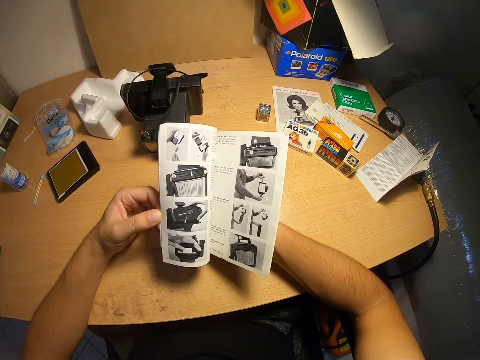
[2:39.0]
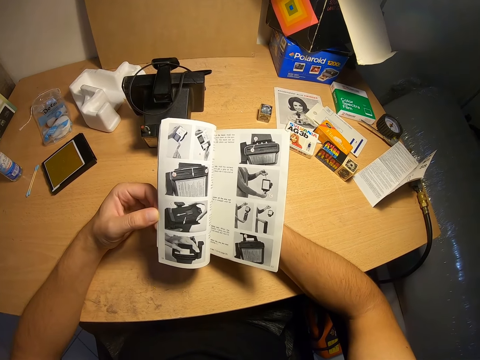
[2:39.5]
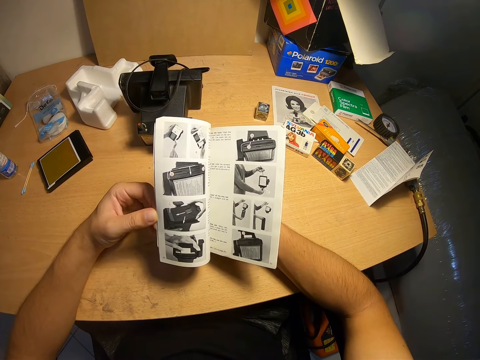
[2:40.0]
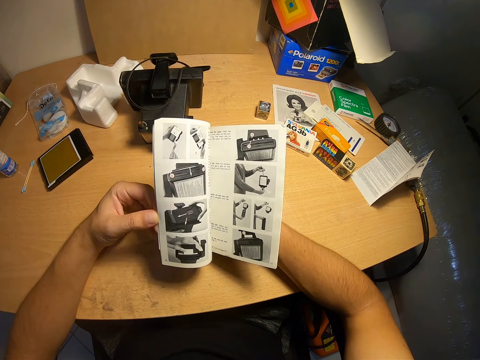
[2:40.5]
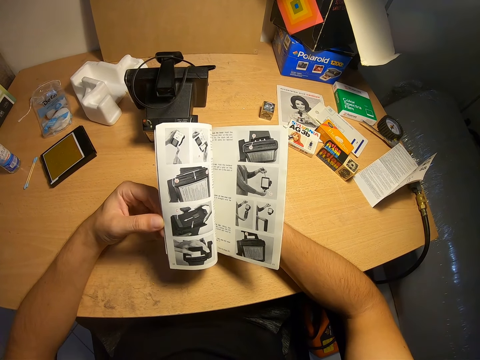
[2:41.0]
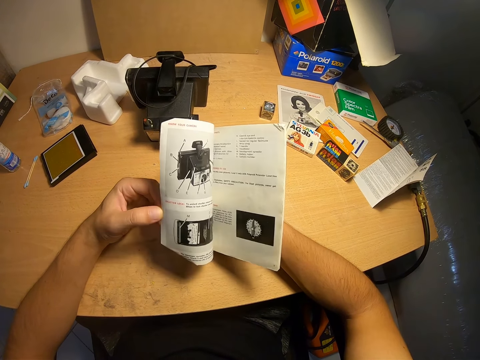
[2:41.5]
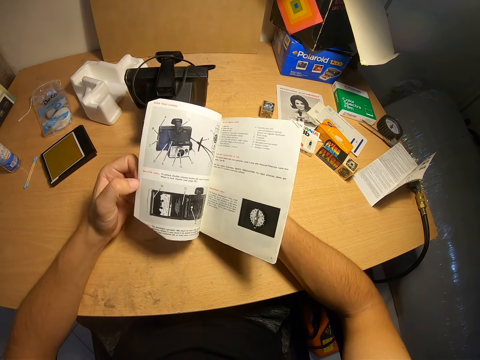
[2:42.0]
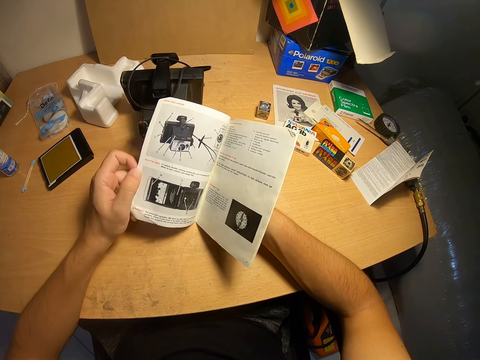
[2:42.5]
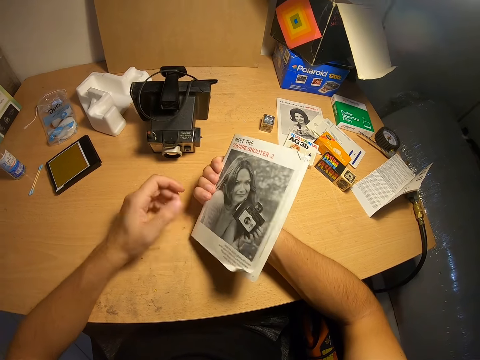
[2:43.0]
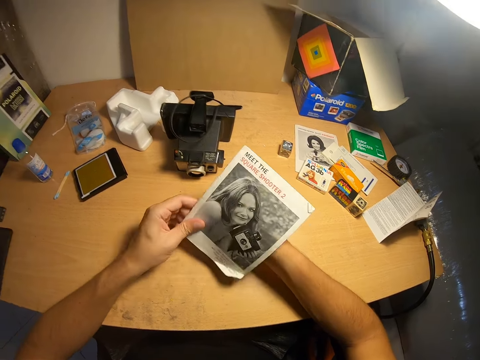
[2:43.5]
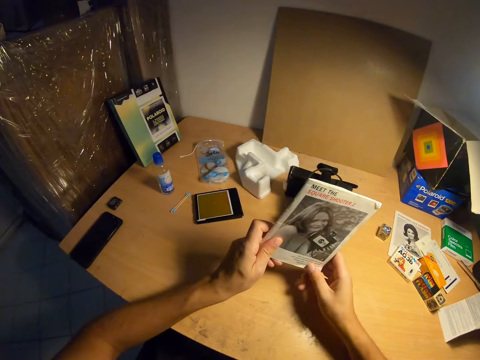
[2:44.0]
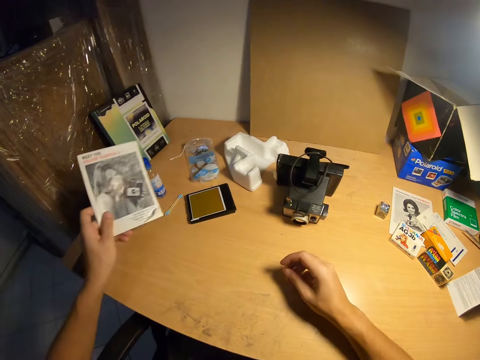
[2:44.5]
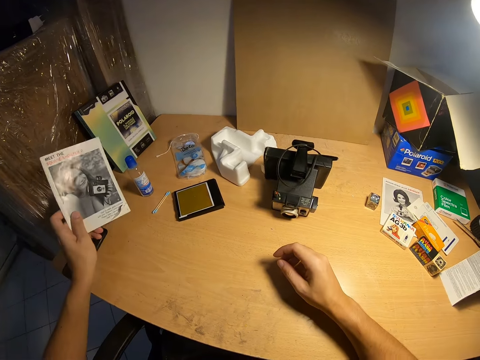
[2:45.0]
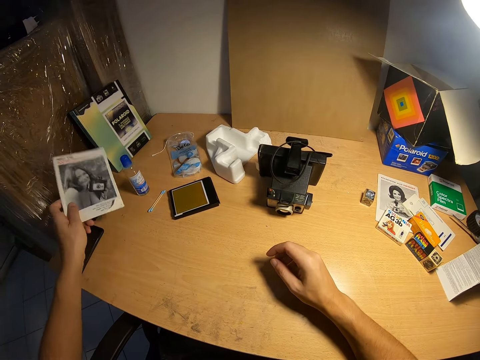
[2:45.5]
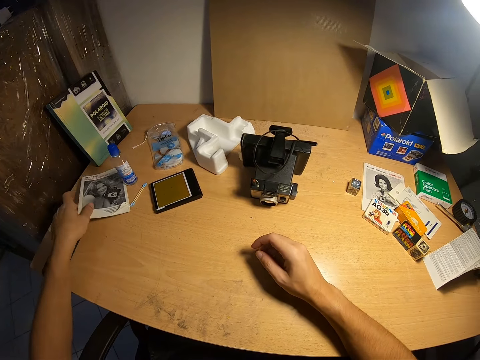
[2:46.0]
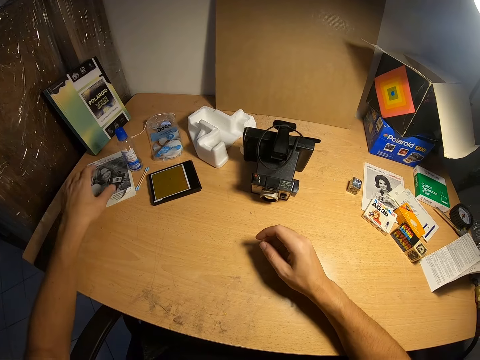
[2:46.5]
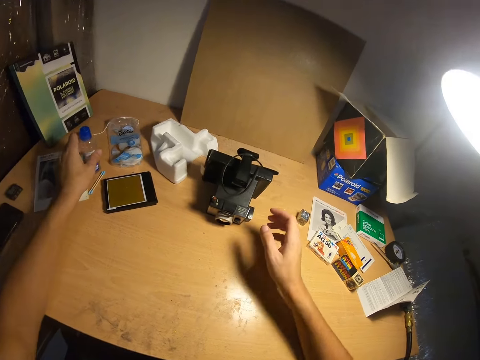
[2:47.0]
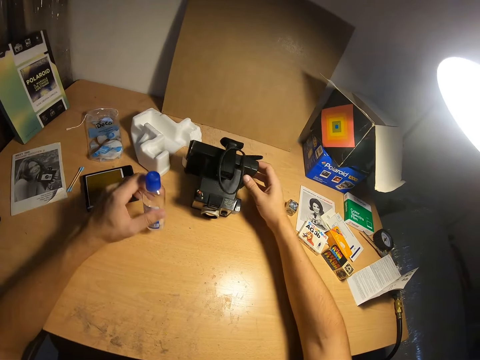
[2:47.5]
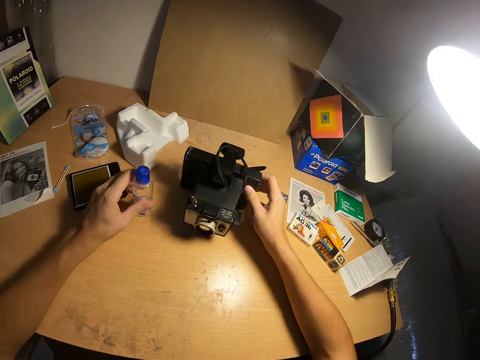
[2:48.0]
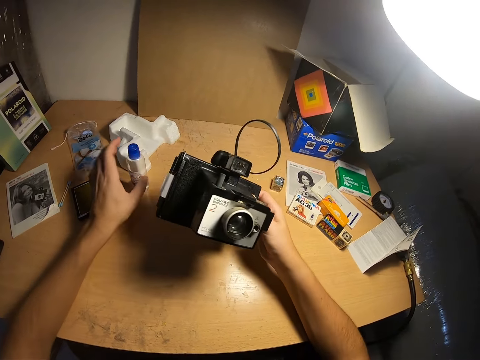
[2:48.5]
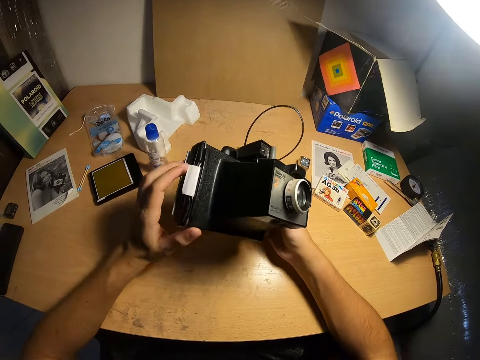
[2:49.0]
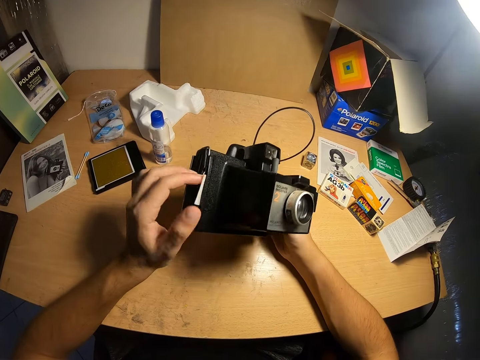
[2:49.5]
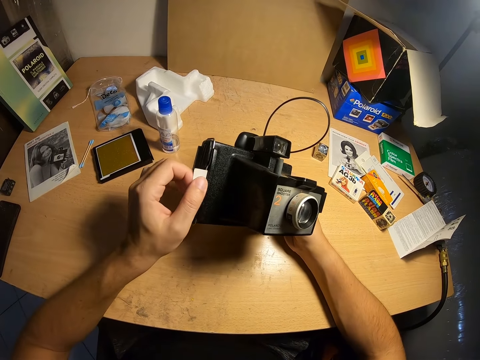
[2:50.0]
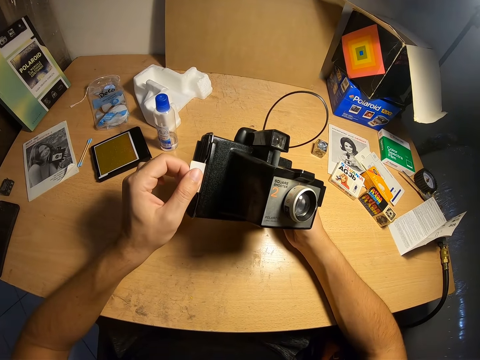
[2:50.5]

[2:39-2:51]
The camera wearer goes through the manual. They put the manual aside on the table. They lift the camera cleaner from the table. They put the camera cleaner on the table. They lift the camera from the table. They examine the camera.

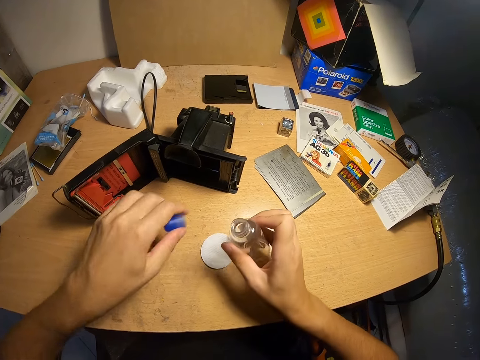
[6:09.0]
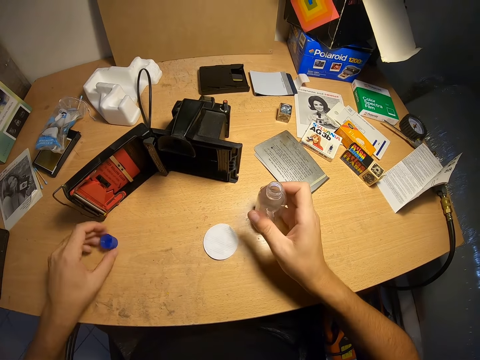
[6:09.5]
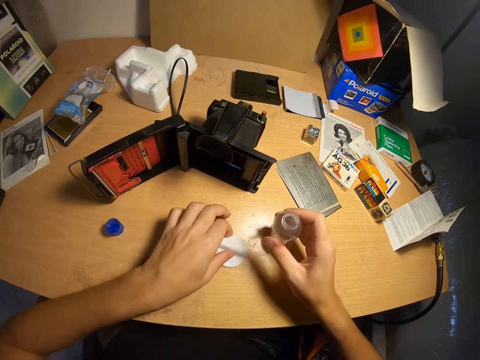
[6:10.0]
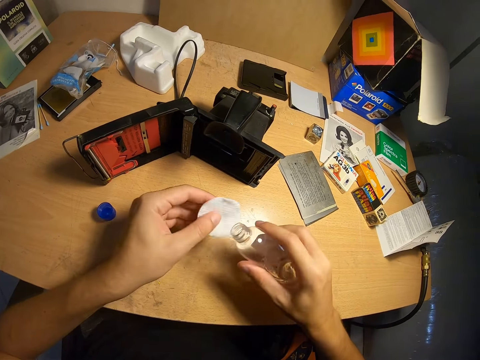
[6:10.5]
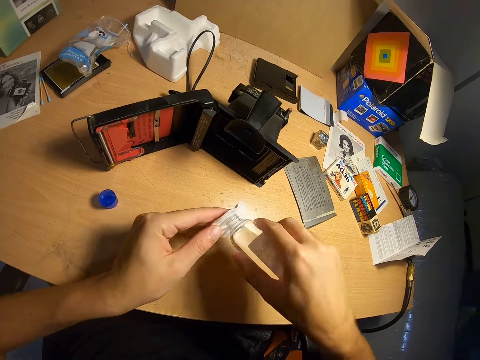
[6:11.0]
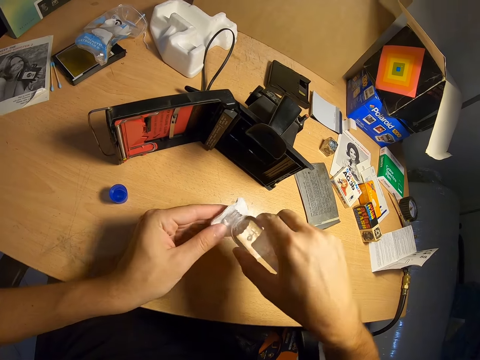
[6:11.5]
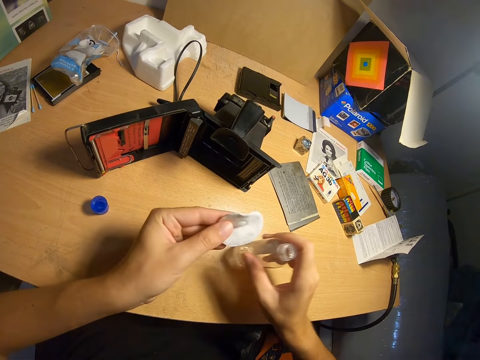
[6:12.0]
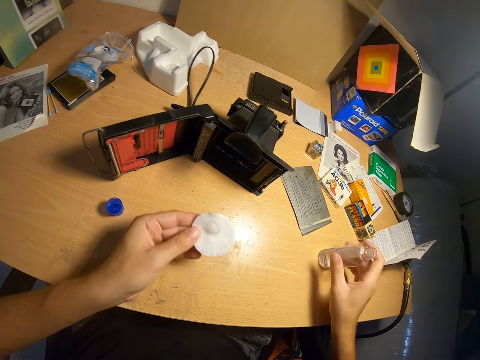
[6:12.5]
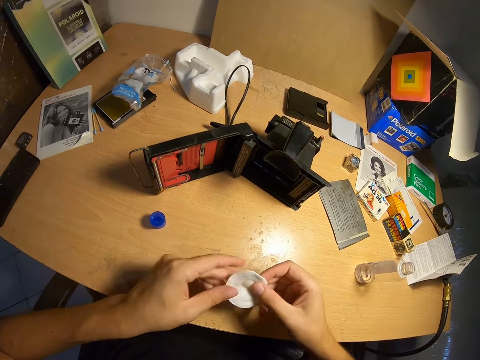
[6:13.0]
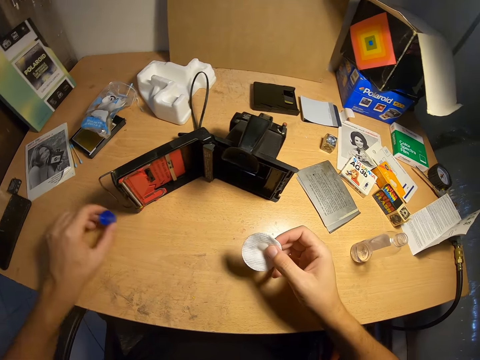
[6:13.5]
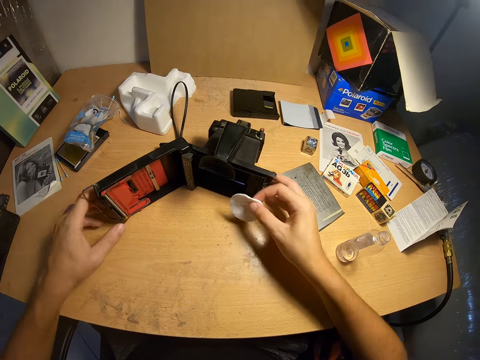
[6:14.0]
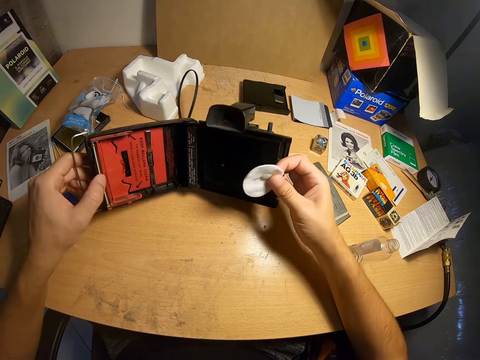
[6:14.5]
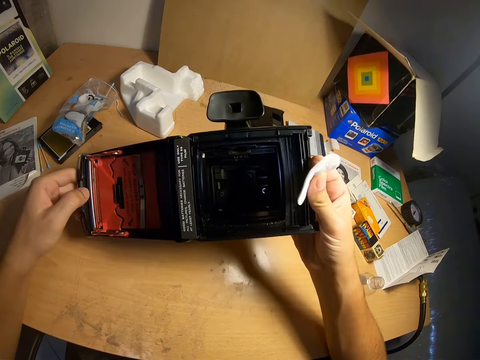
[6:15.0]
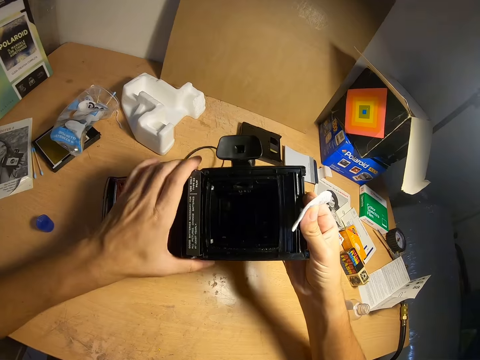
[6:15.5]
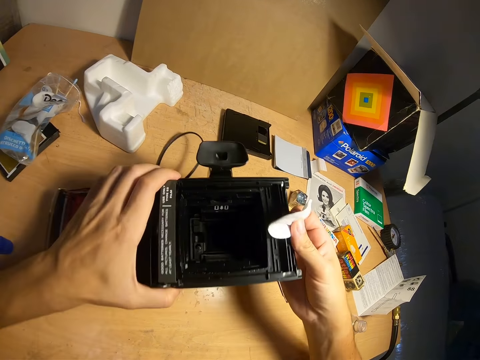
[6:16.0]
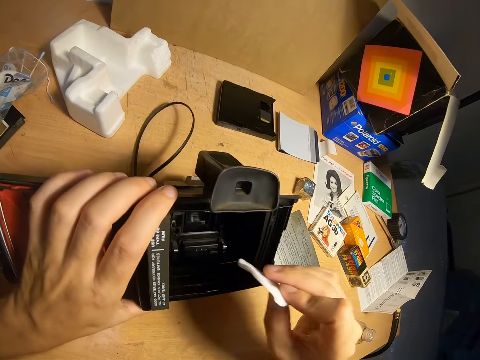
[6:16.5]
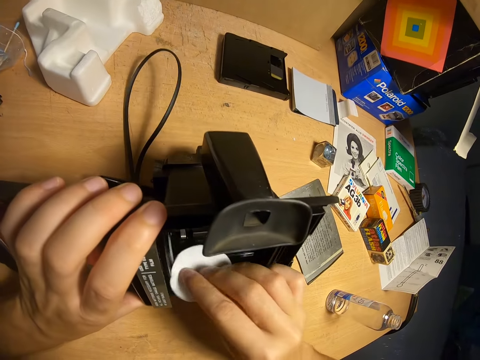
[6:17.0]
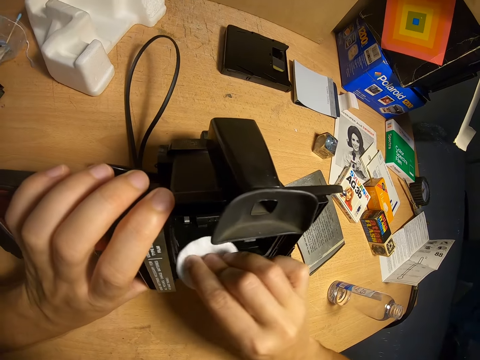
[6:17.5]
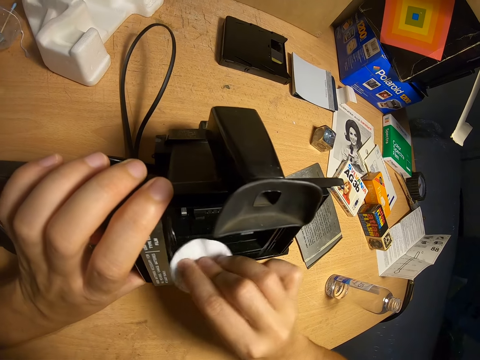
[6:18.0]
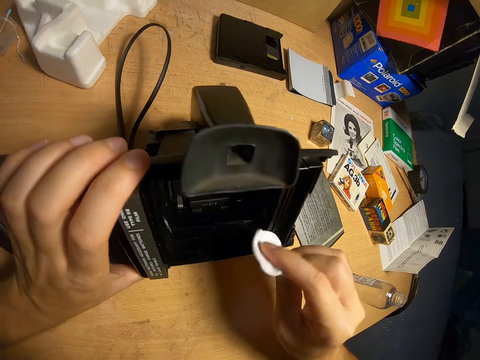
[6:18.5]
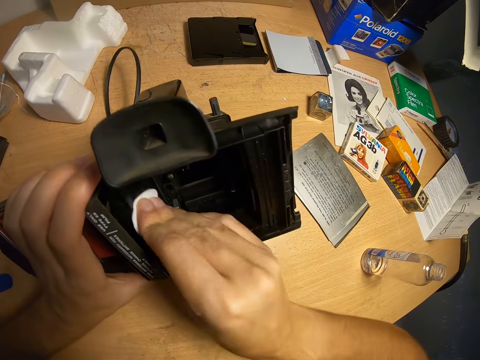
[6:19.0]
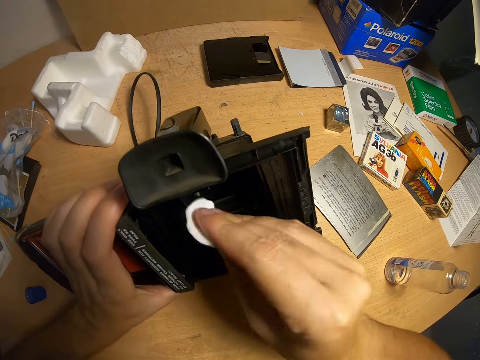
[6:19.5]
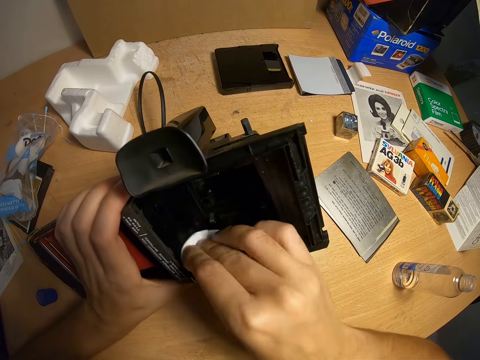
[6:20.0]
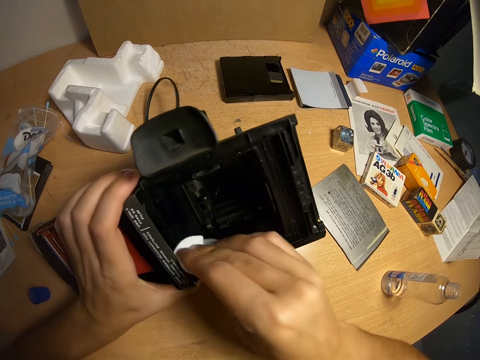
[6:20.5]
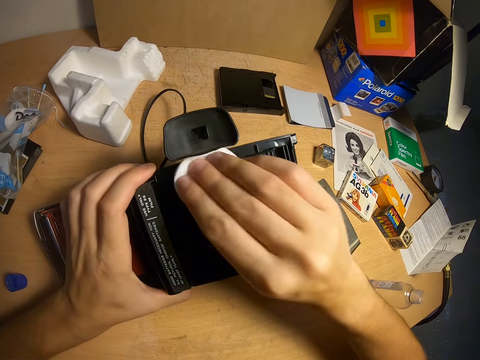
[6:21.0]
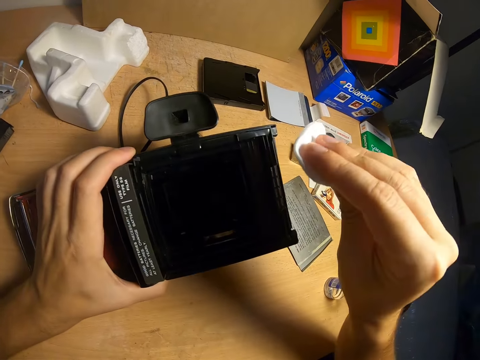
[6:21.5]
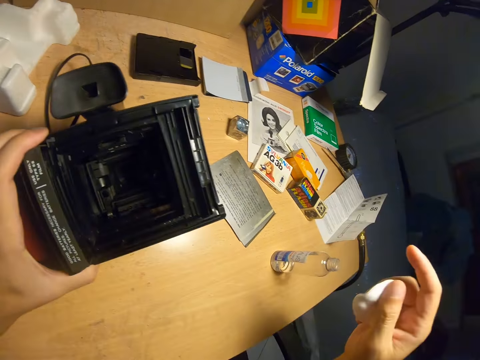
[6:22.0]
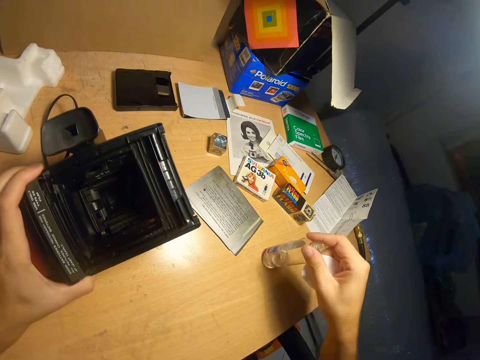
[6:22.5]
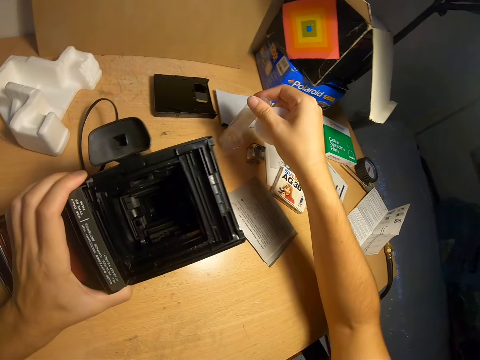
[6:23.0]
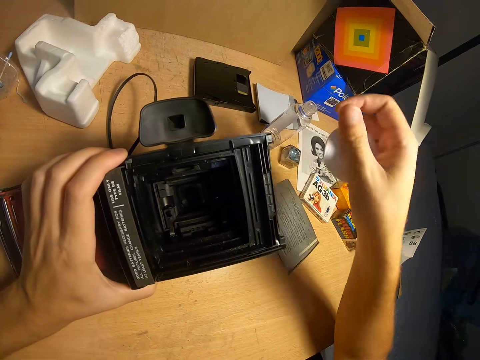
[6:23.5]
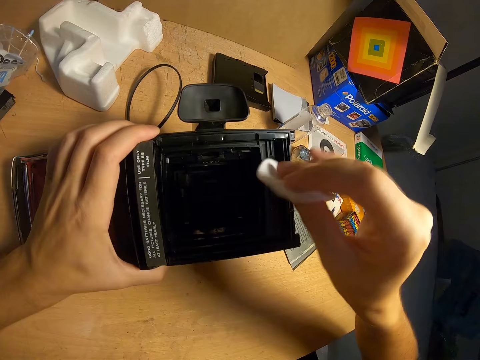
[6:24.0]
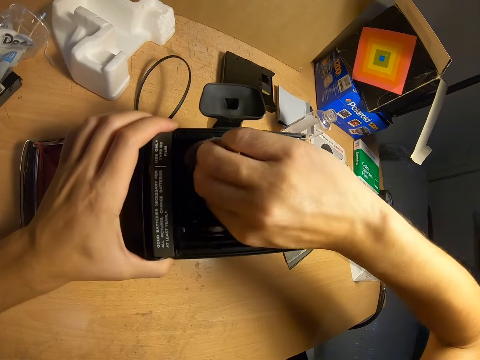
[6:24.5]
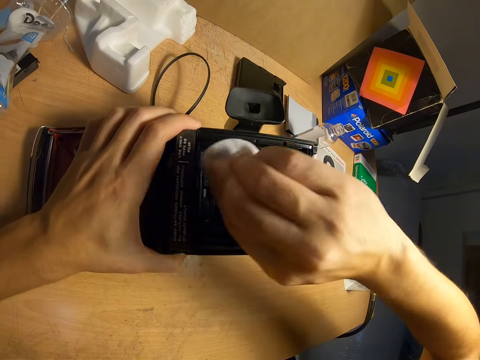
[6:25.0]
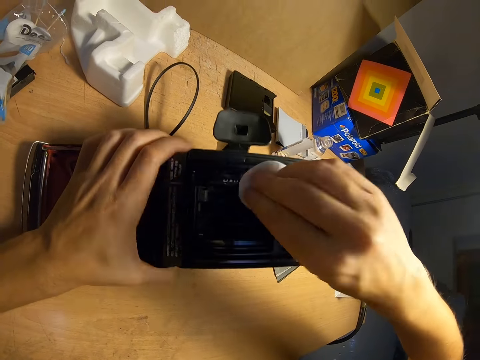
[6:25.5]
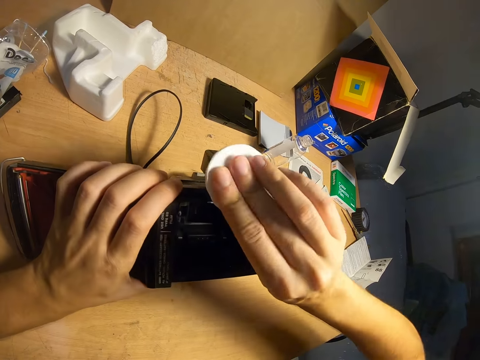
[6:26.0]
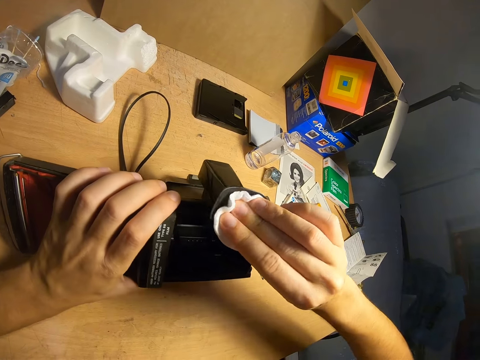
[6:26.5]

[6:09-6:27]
The camera wearer puts the lid on the table. They pick up the wipe from the table. They pour the camera cleaner on the wipe. They put the camera cleaner on the table. They put the lid aside. They hold the camera. They pick up the camera from the table. They clean the camera with the wipe. They put the camera cleaner aside on the table. They clean the camera with the wipe.
